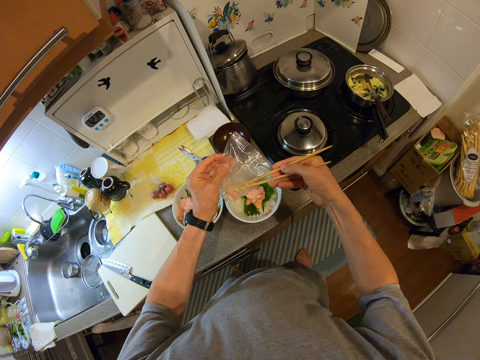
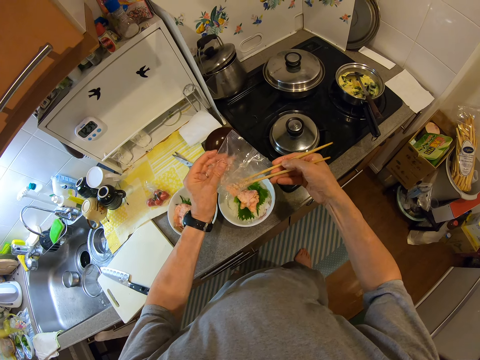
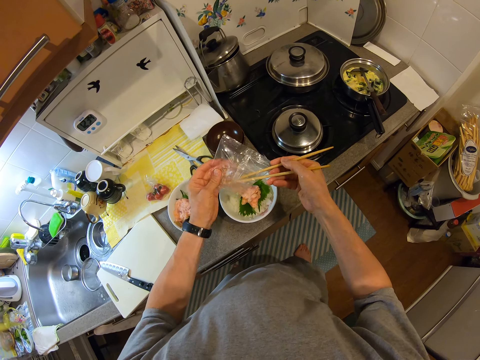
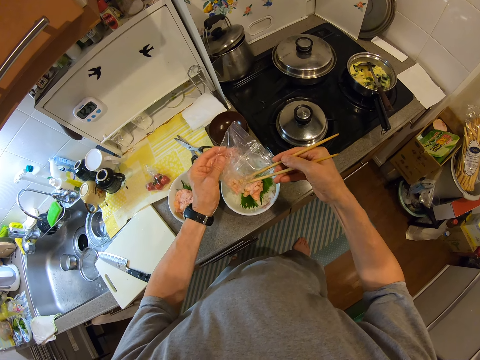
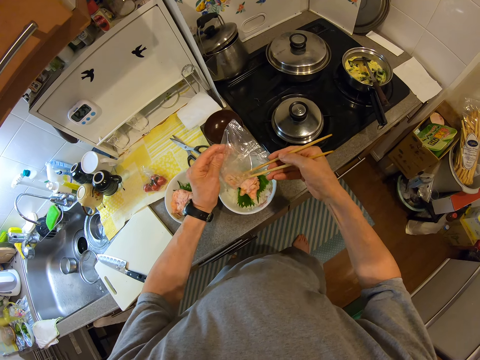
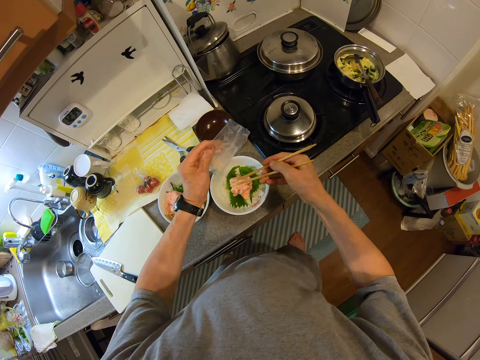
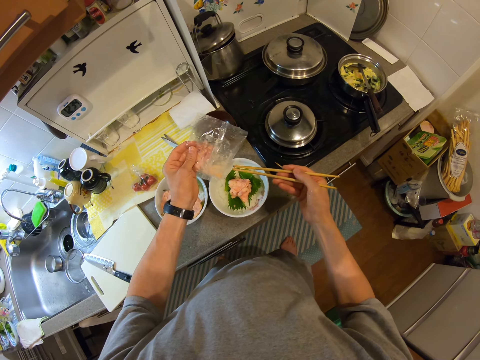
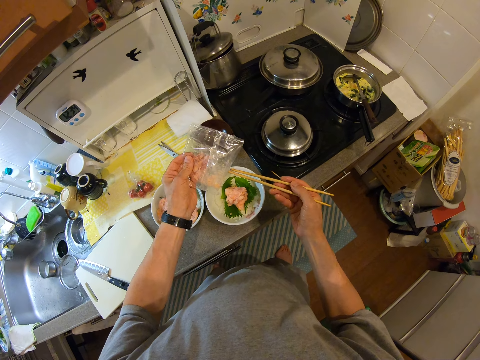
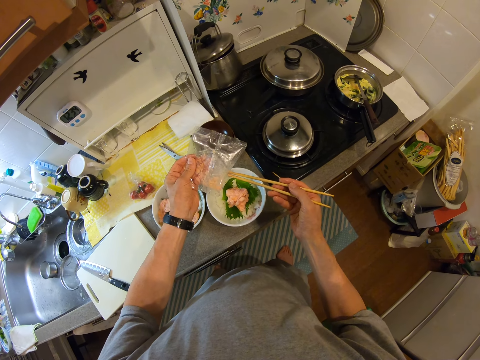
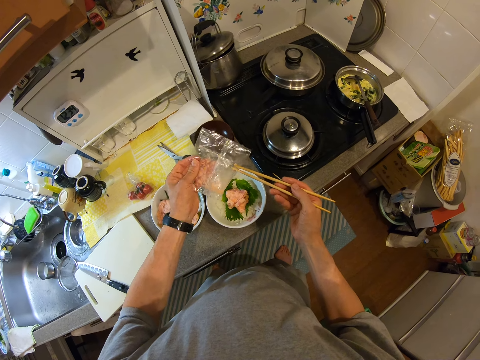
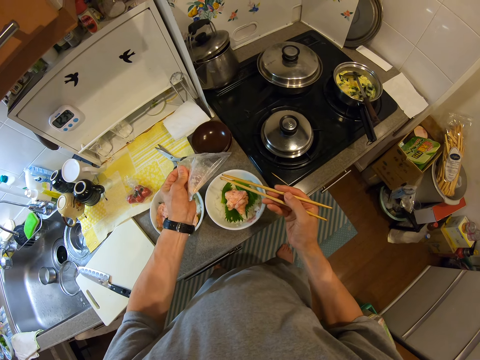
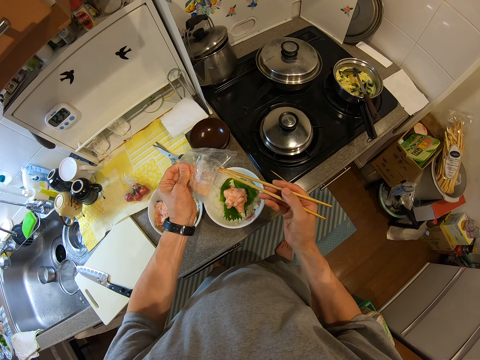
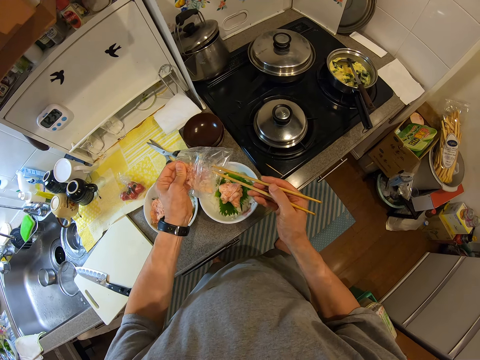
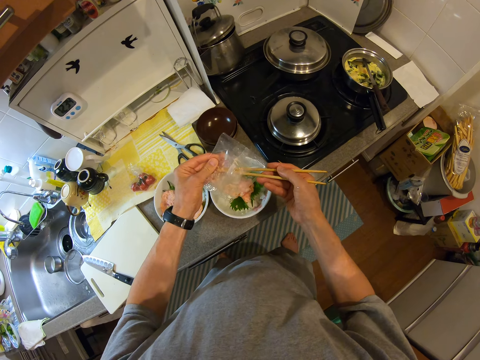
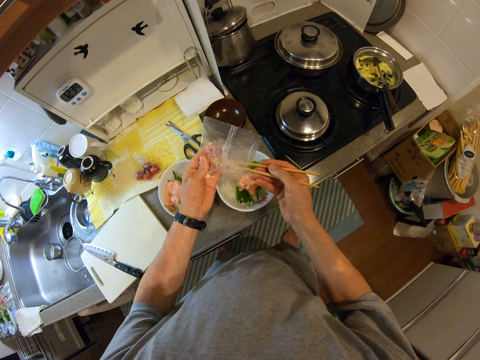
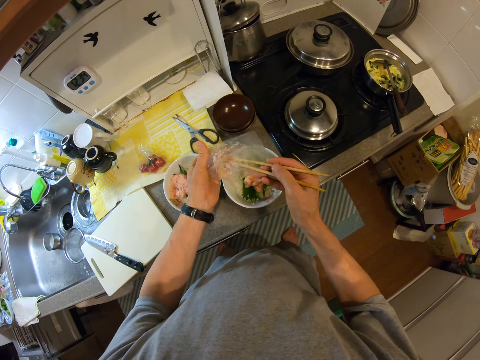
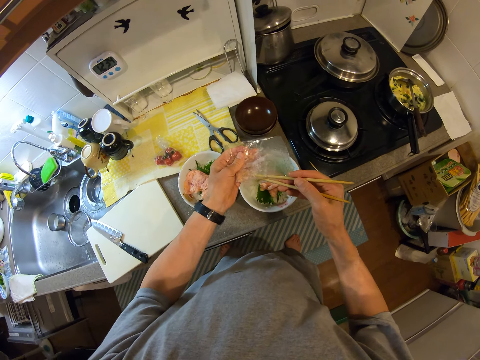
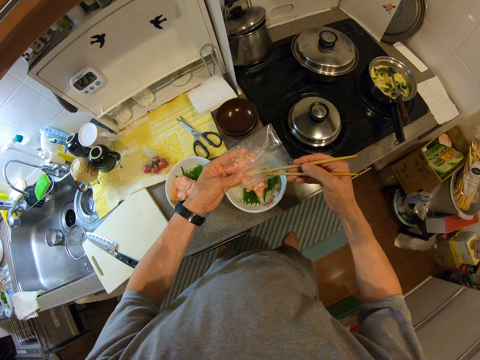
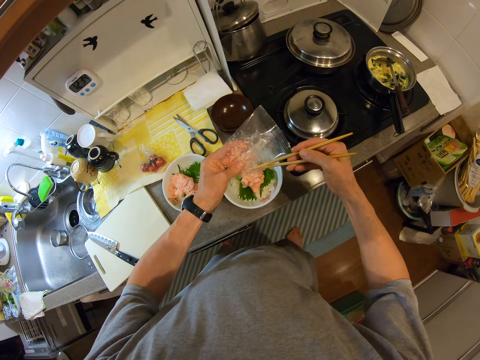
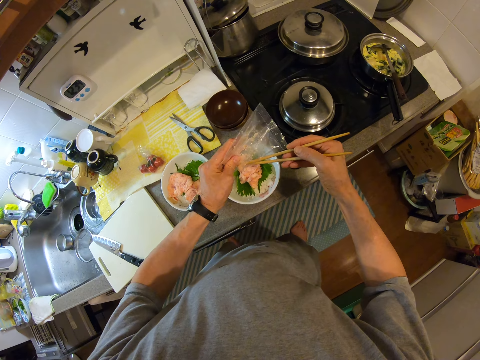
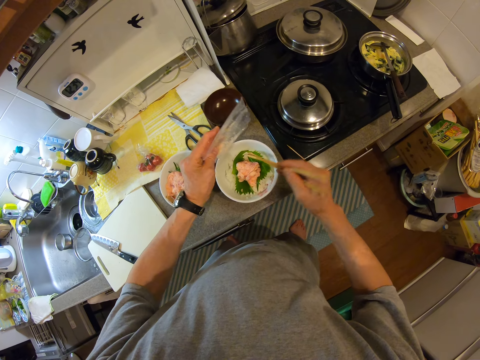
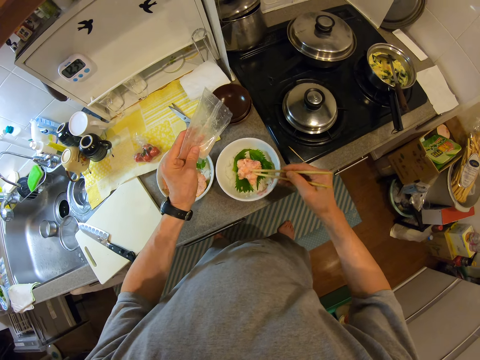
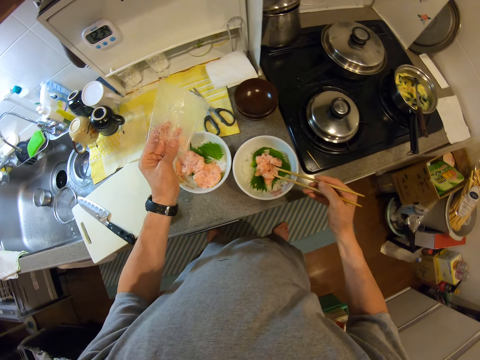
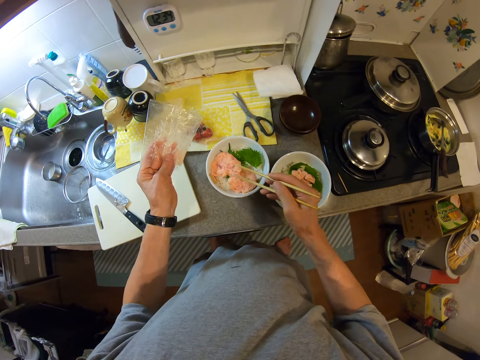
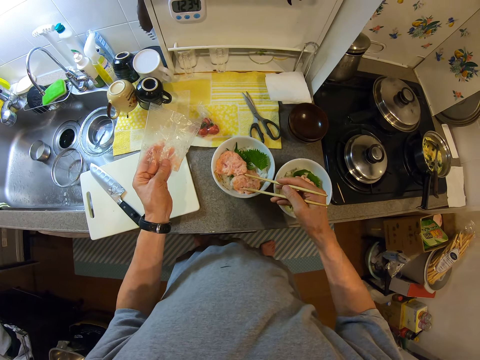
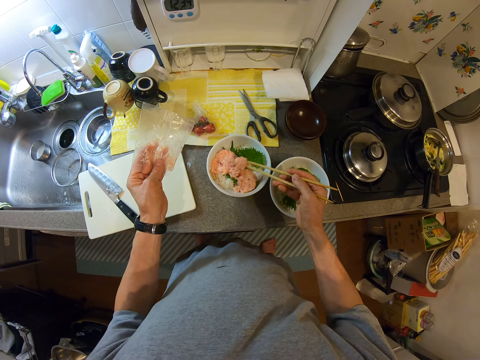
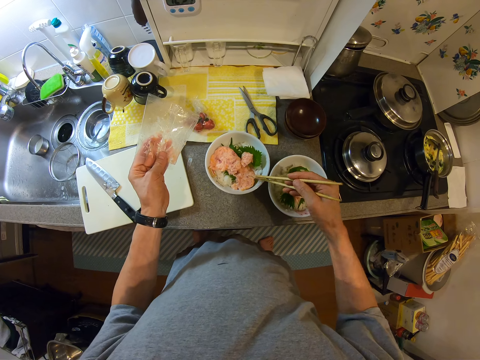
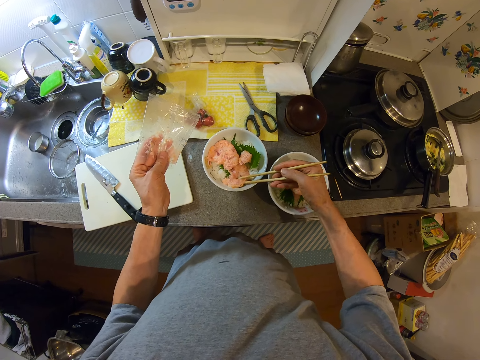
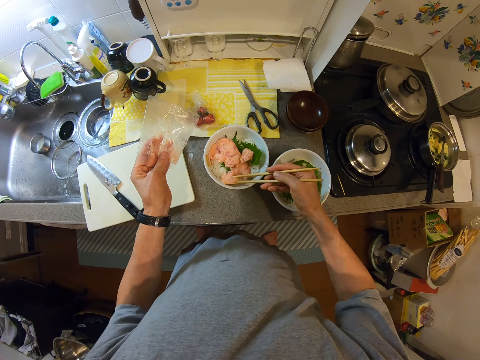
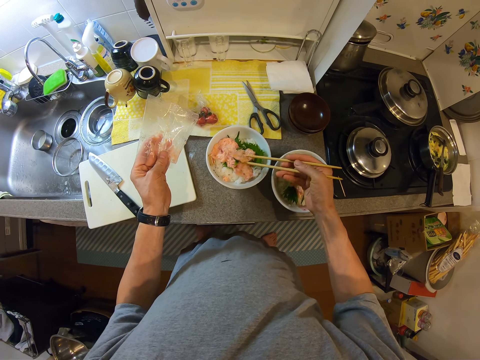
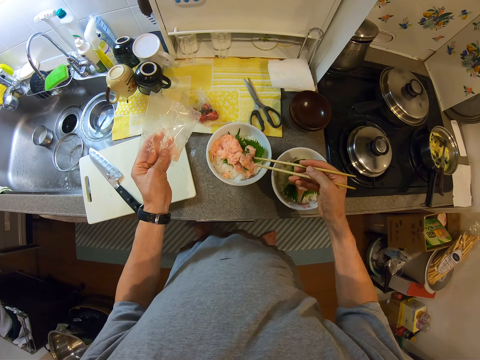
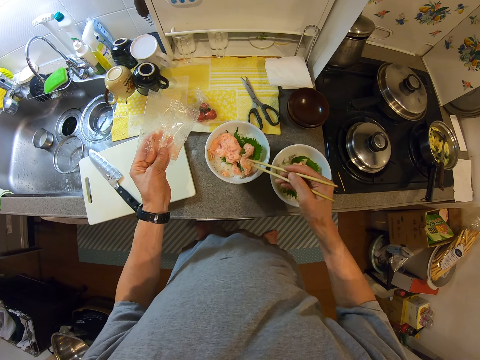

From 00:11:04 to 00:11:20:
The camera wearer pours the patty remains from the wrap into the bowl. They stick the chopstick into the wrap. They scrape the inside of the wrap with the chopsticks. They touch the food with the chopstick. They arrange the patty in the bowl with the chopstick.

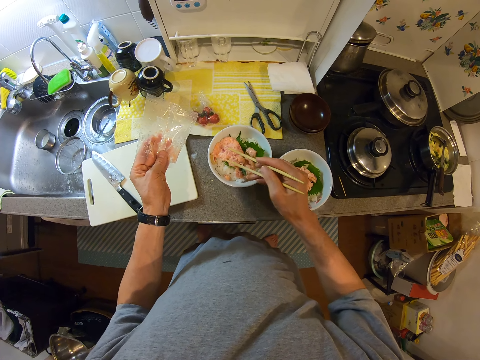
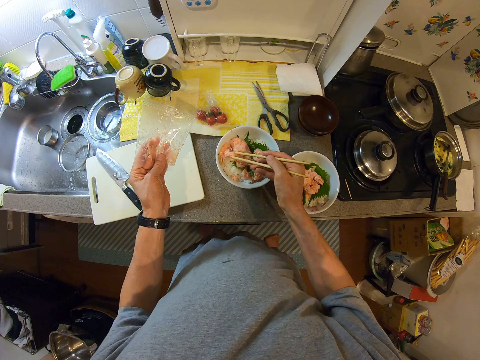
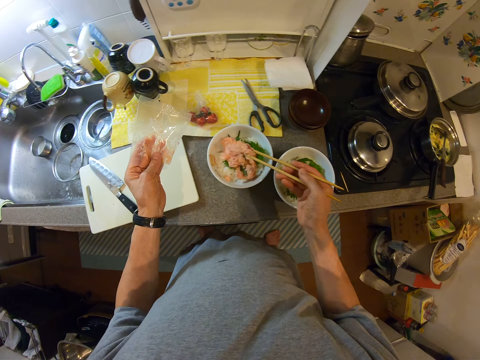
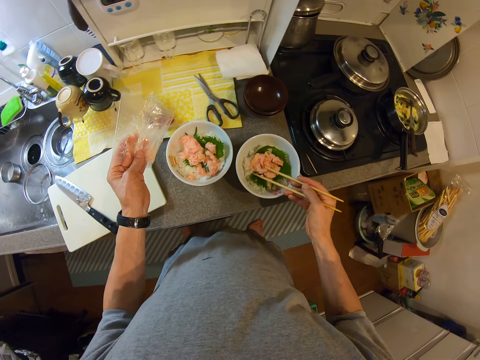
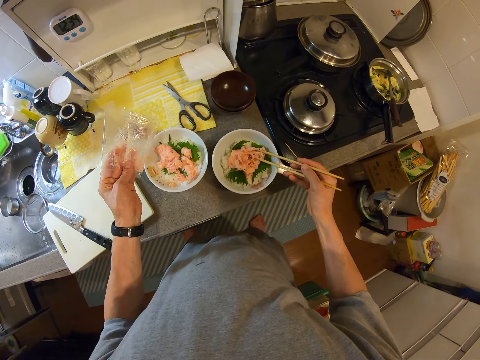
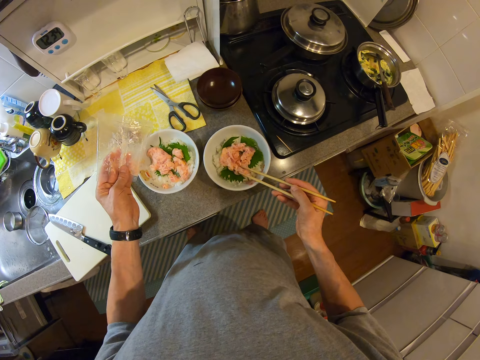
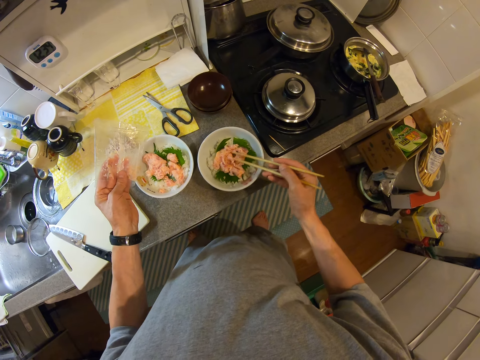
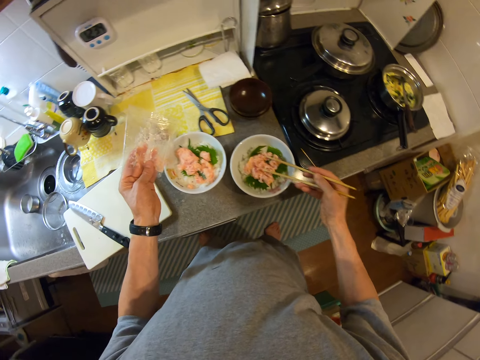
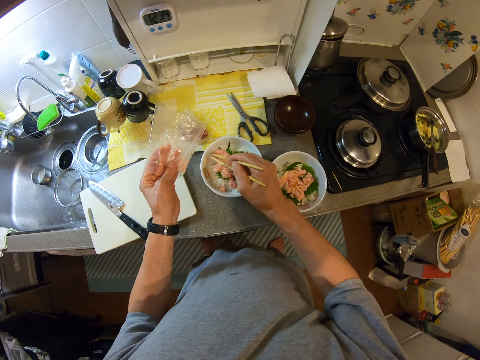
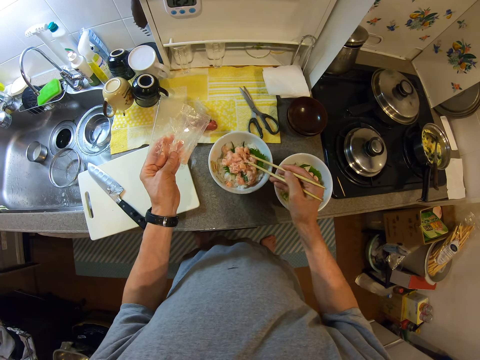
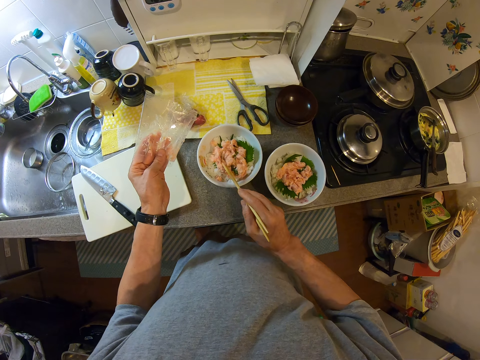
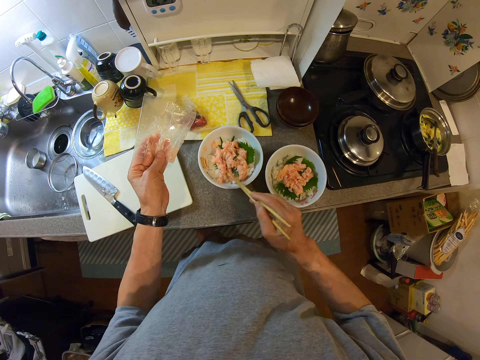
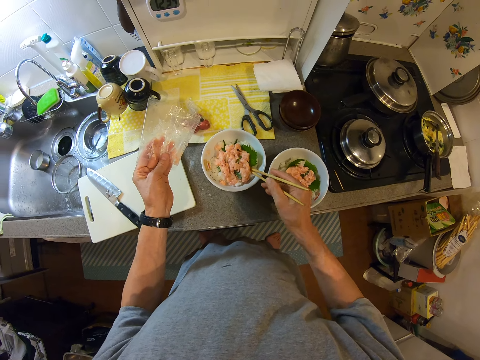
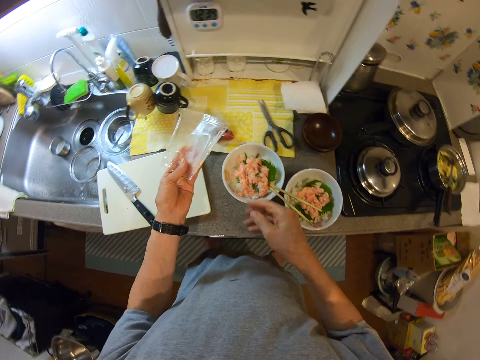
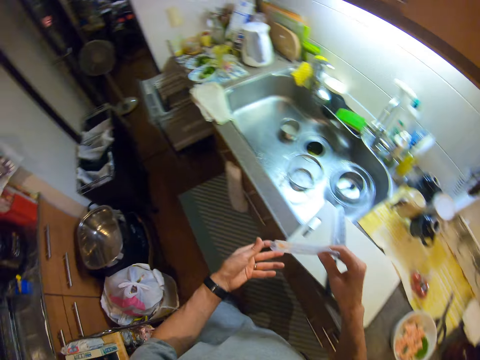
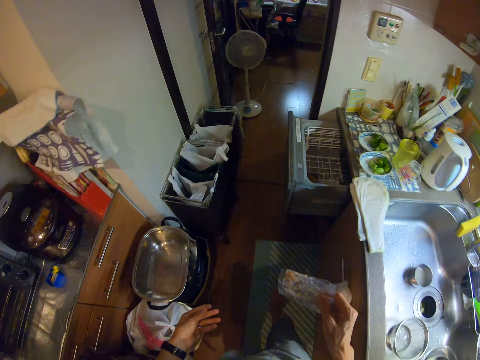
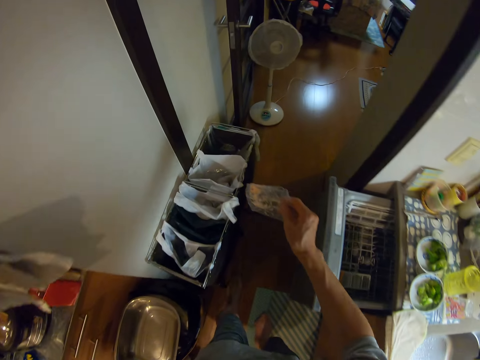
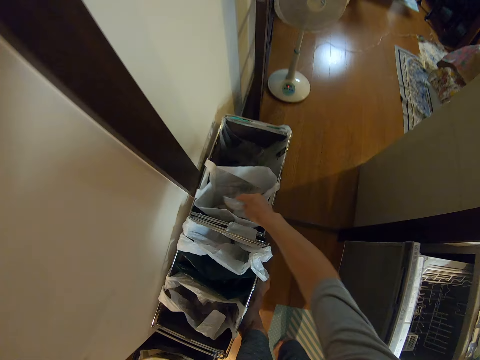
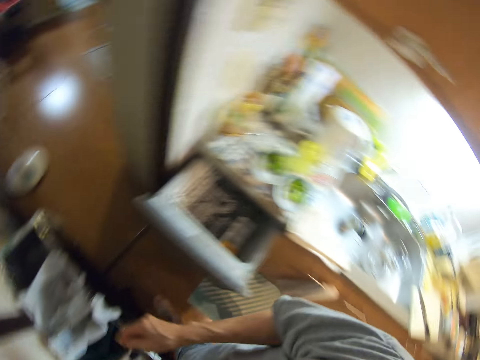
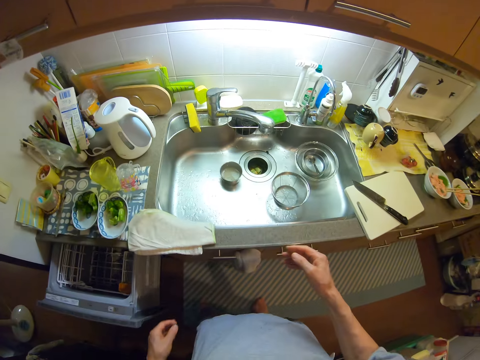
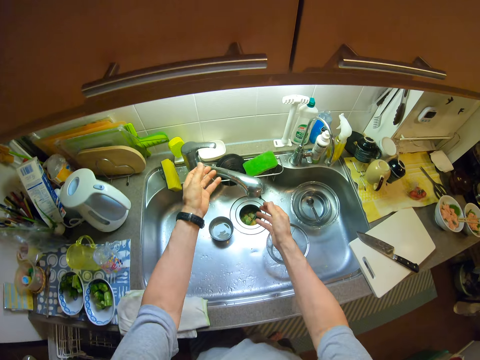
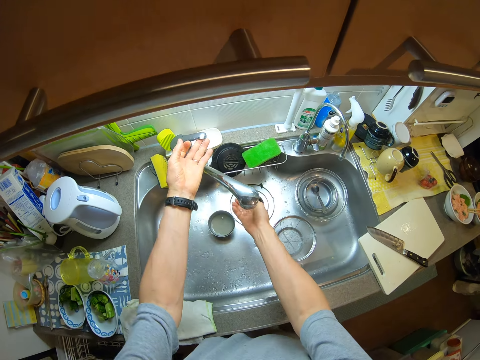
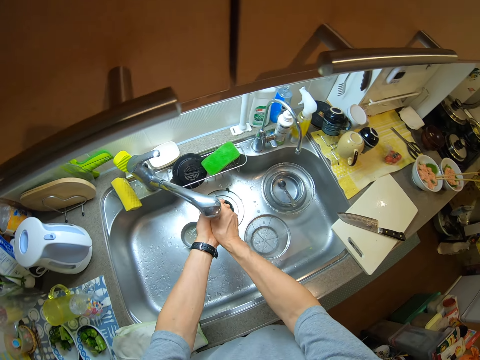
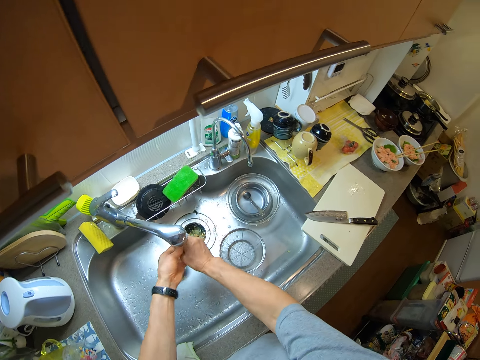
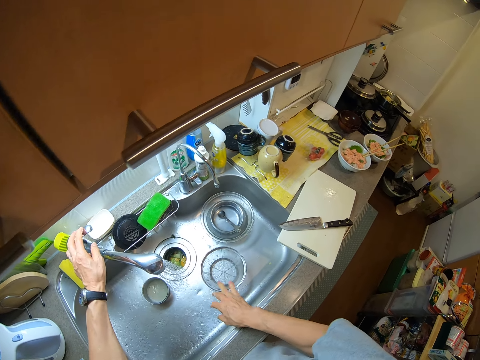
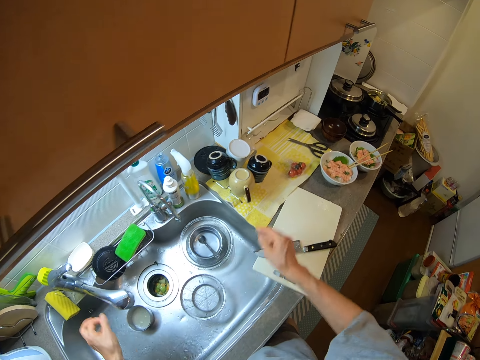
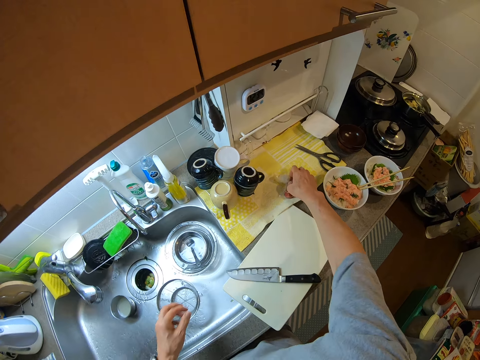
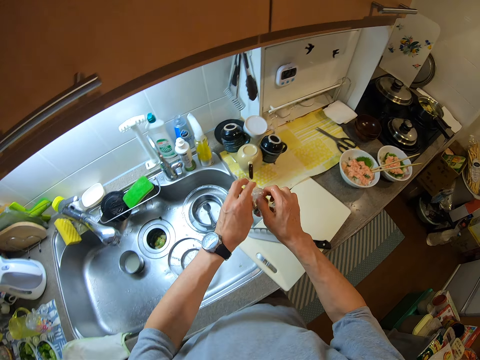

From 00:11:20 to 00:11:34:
The camera wearer picks up a patty from a bowl with the chopsticks. He drops the patty in the bowl with the chopsticks. He arranges the patty in the bowl with the chopstick. He arranges it again. He moves something in another saucer. He drops the chopsticks in the bowl. He puts the package paper in a dustbin. He opens the tap, washes his hands, and closes the tap. He picks up a wrap from the counter.
